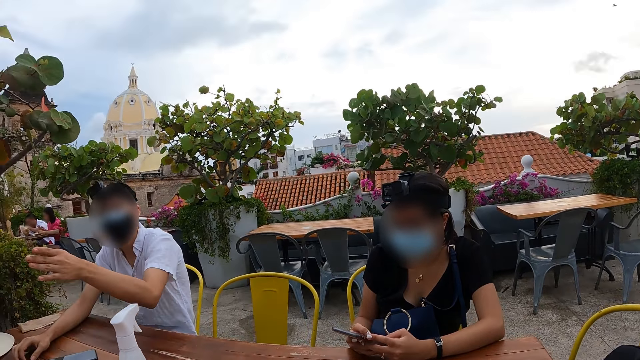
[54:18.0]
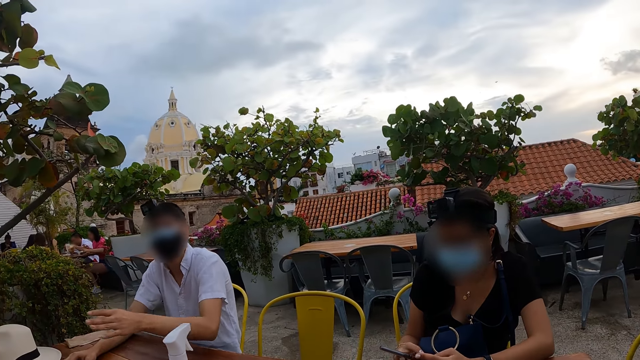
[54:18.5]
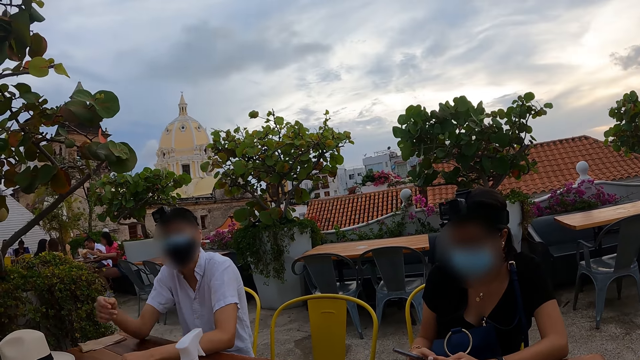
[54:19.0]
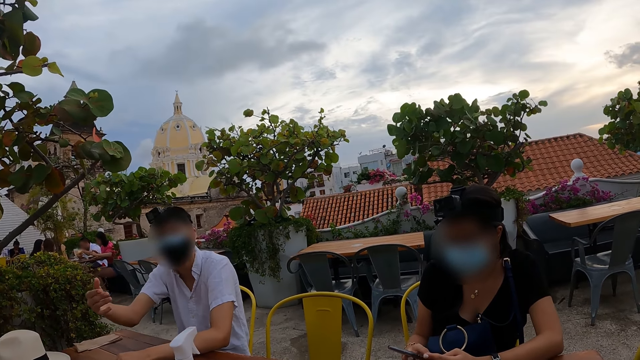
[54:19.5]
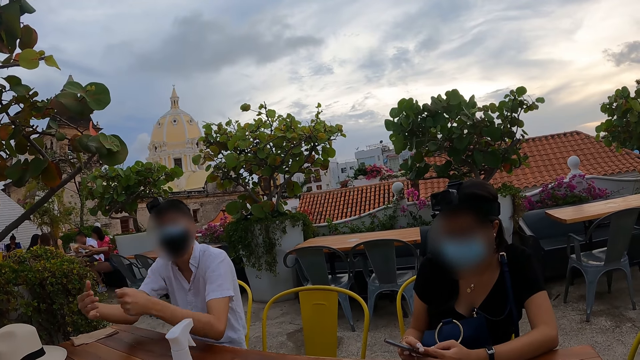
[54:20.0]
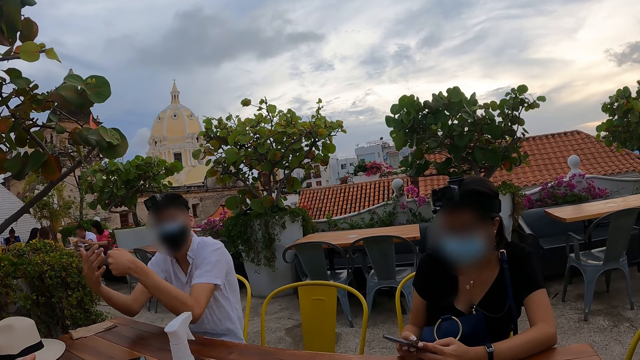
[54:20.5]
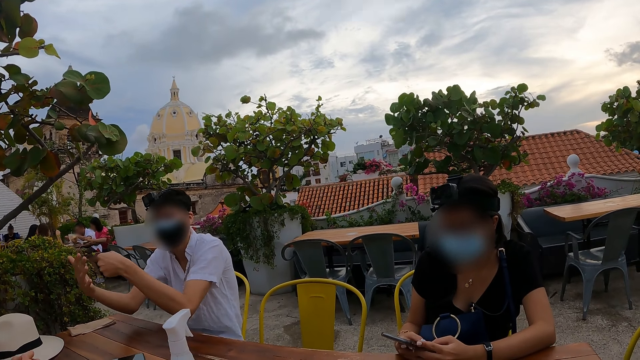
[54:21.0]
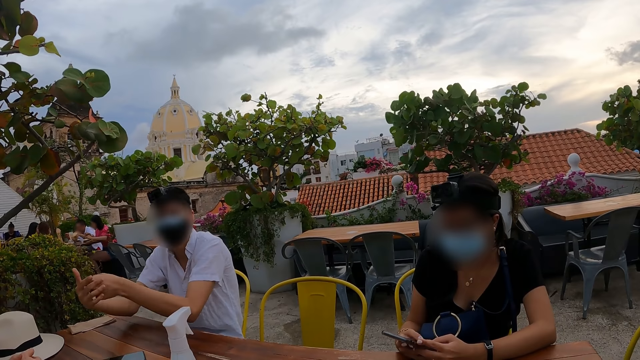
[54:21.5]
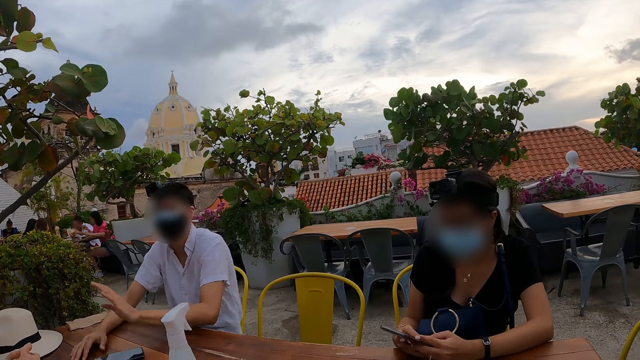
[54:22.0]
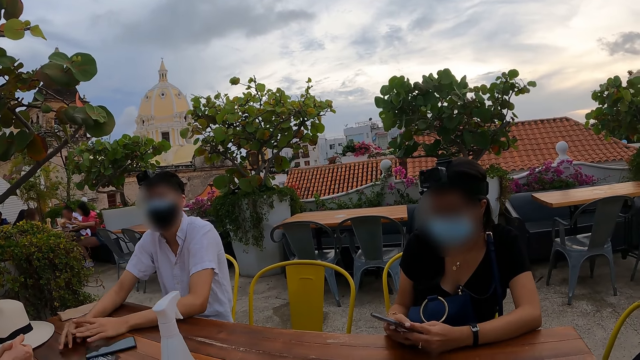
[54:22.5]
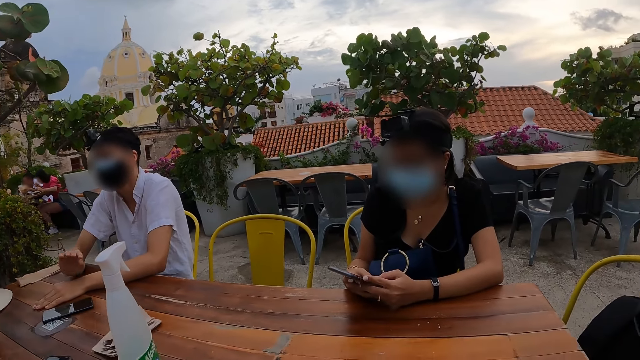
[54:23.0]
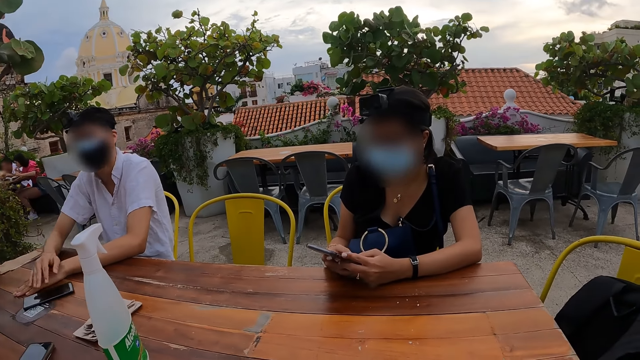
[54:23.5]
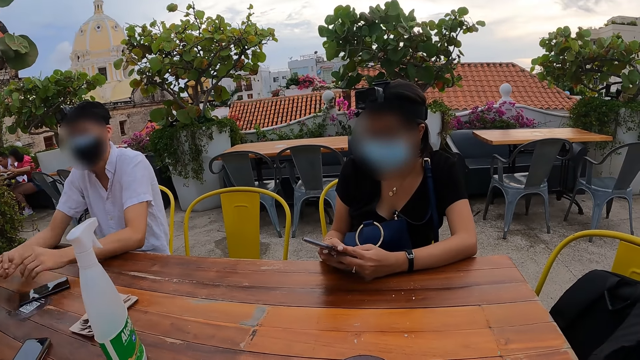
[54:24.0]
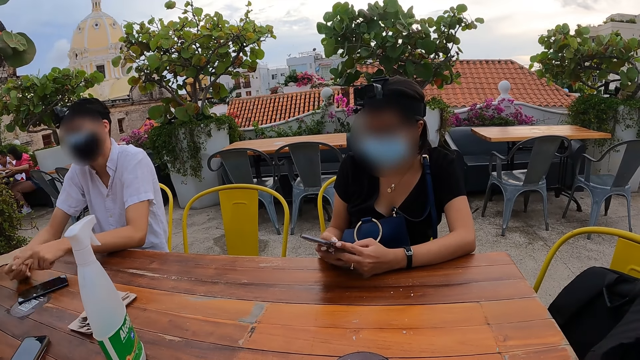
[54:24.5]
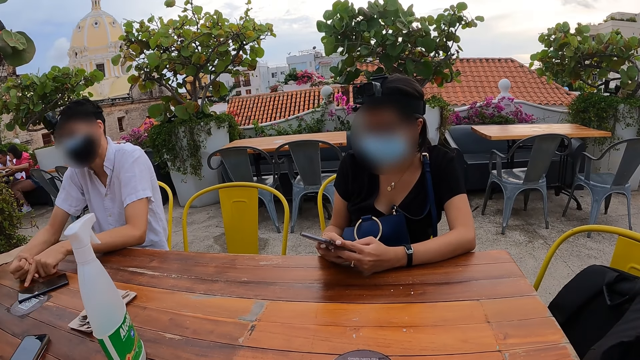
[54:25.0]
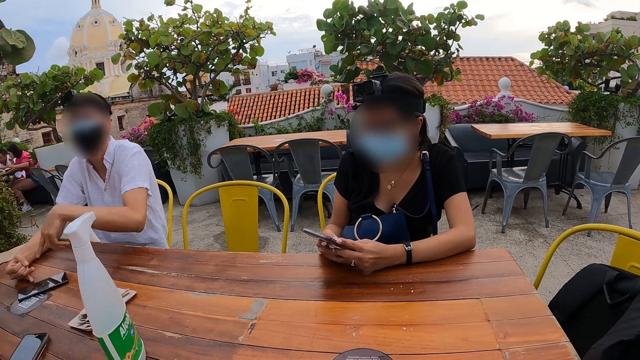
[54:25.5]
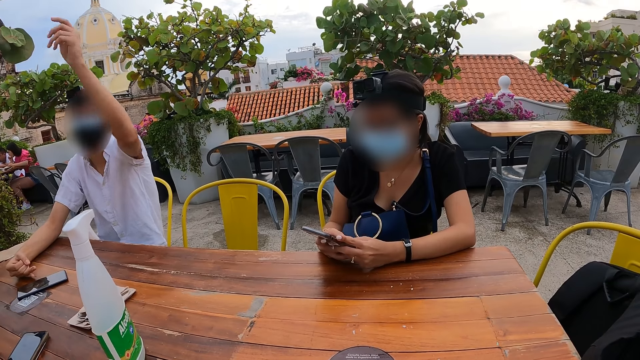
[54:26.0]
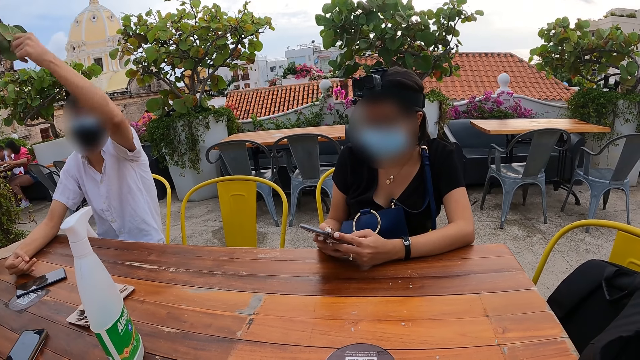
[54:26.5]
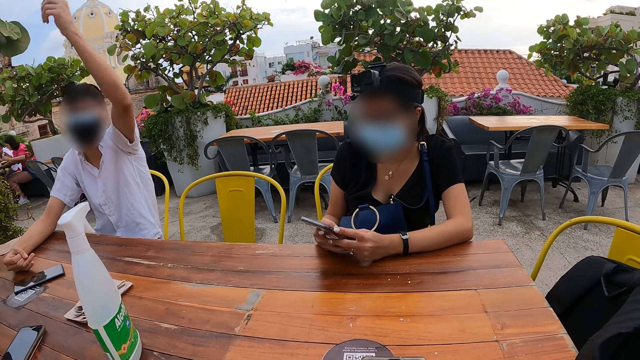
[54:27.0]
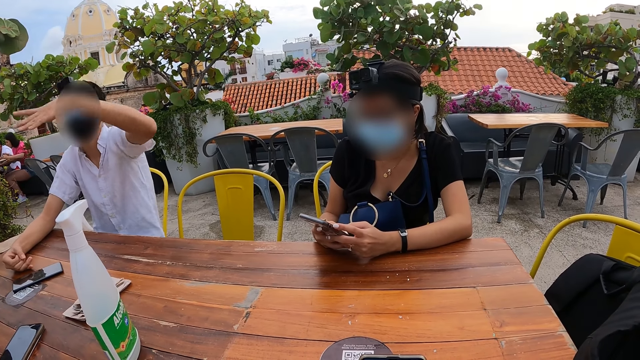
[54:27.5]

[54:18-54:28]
The man gesticulates with his right hand. The man gesticulates with both hands. The man raises his left hand up.

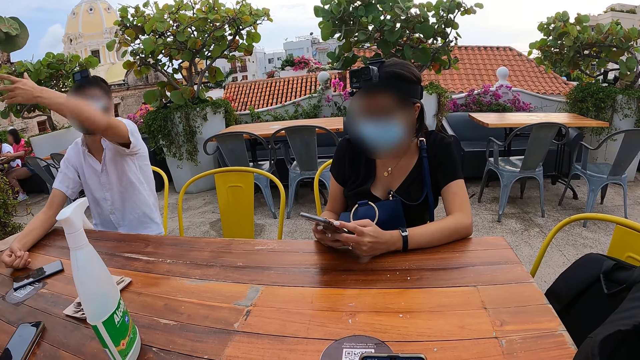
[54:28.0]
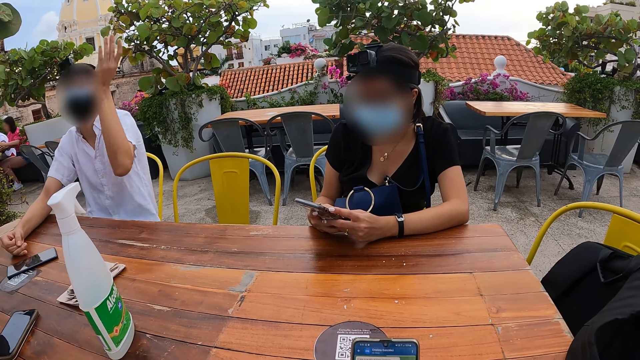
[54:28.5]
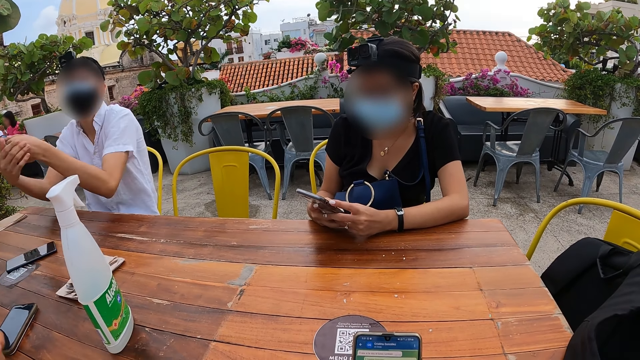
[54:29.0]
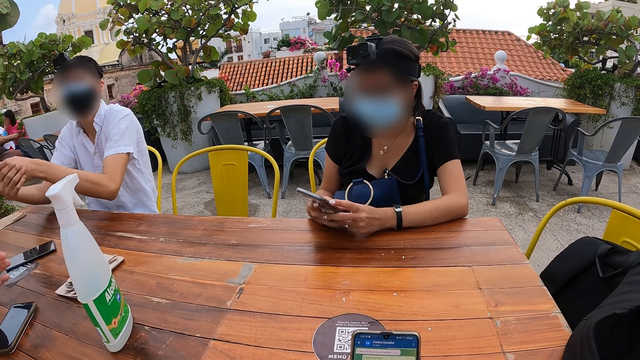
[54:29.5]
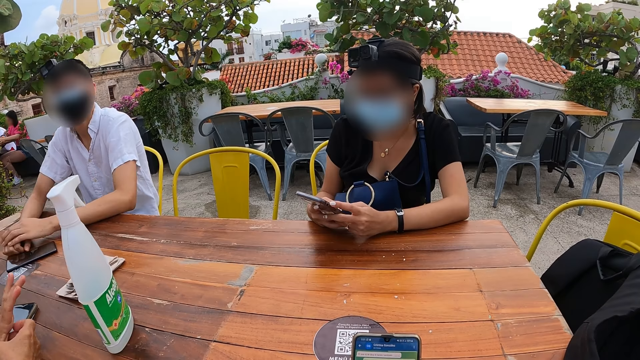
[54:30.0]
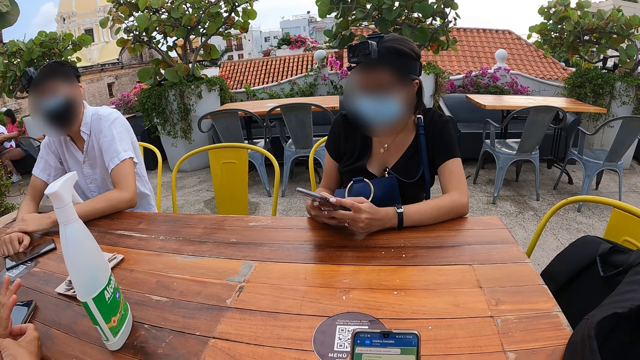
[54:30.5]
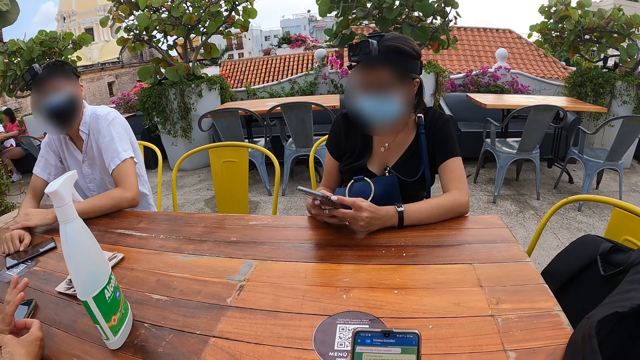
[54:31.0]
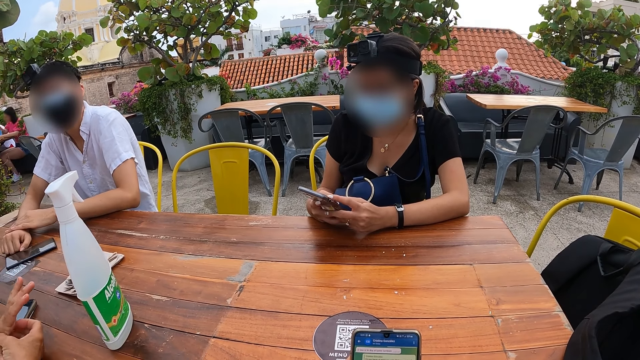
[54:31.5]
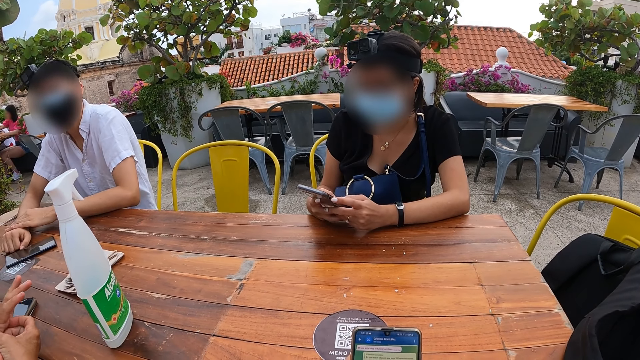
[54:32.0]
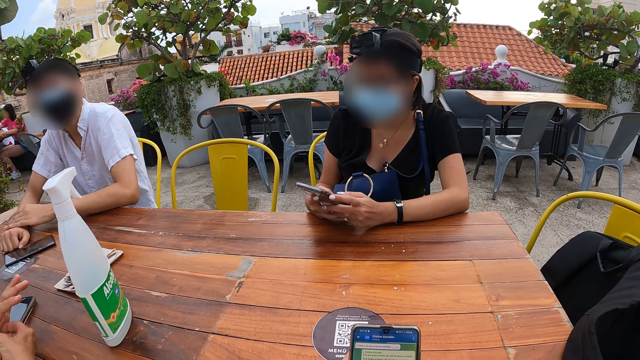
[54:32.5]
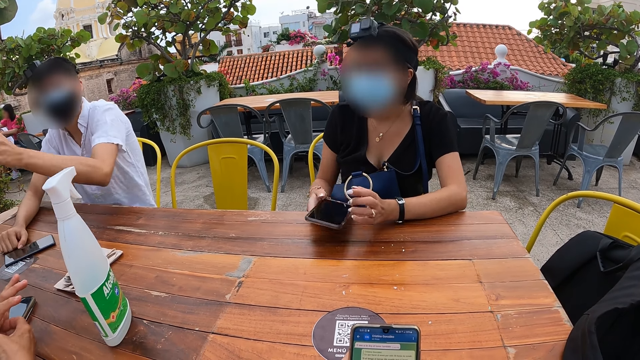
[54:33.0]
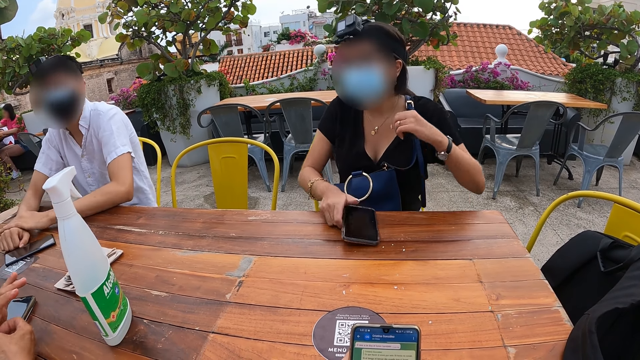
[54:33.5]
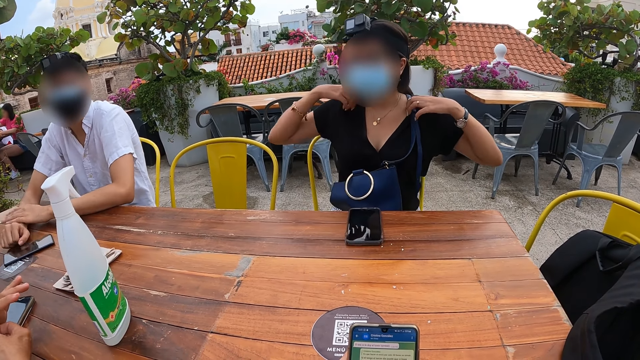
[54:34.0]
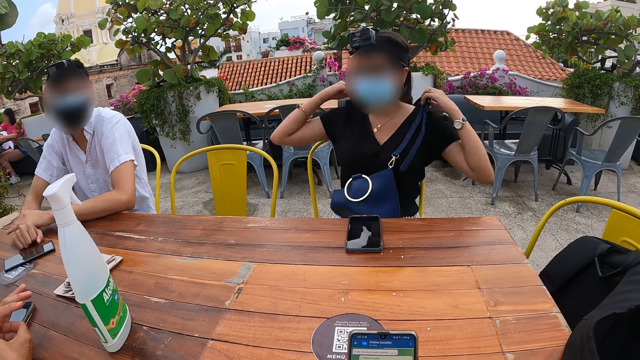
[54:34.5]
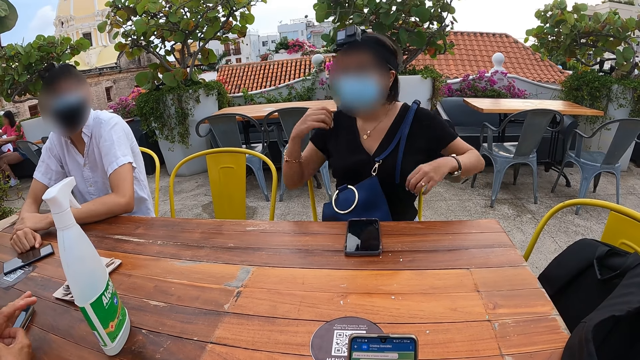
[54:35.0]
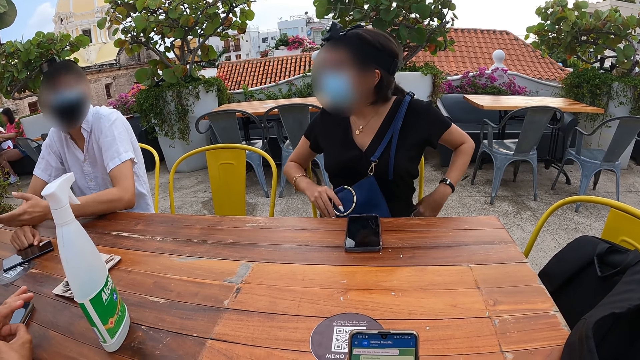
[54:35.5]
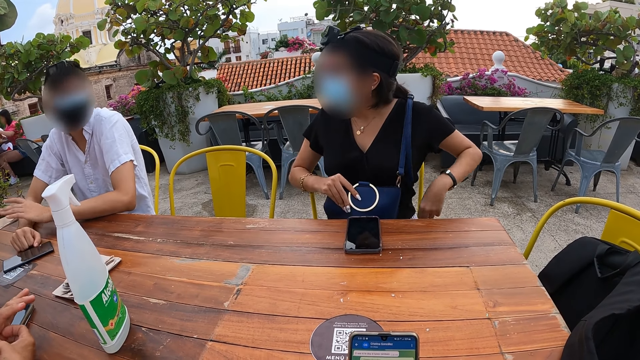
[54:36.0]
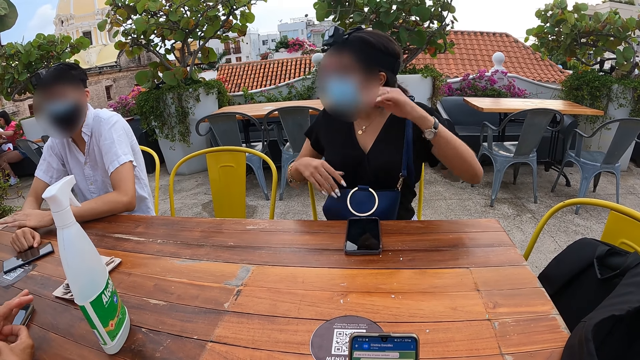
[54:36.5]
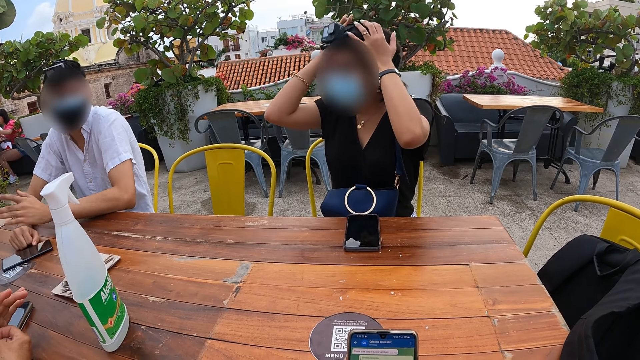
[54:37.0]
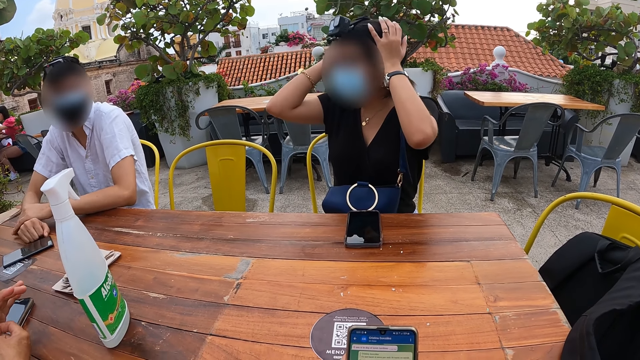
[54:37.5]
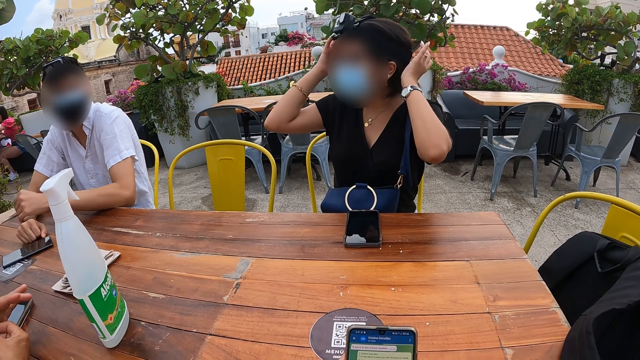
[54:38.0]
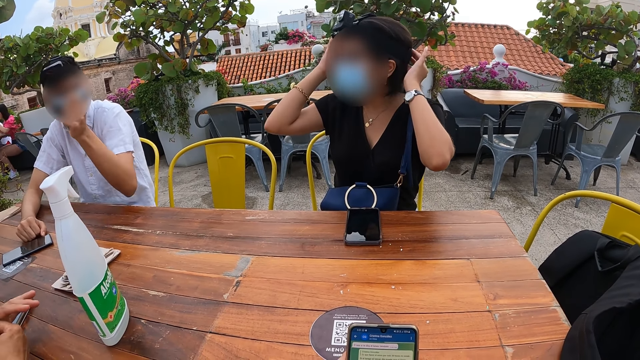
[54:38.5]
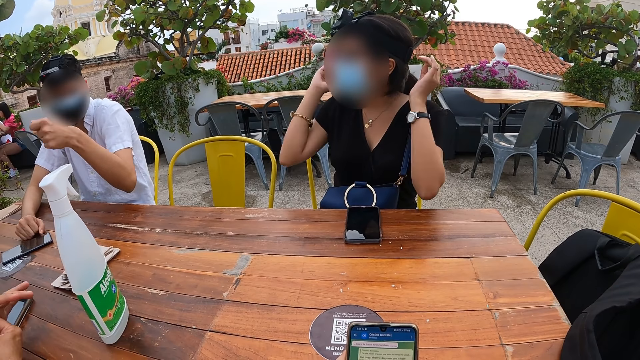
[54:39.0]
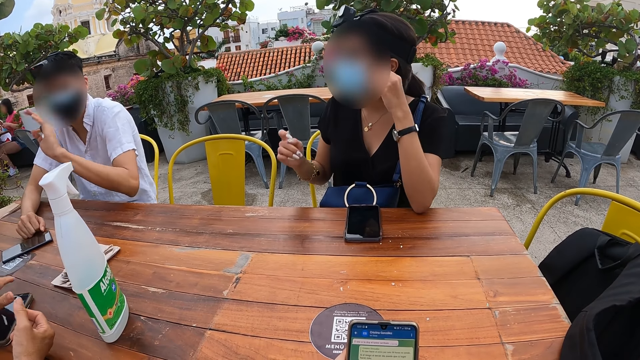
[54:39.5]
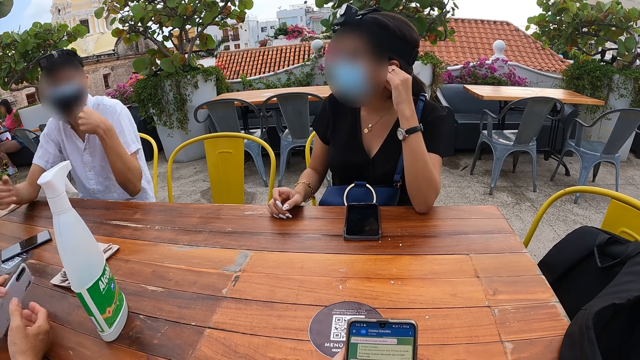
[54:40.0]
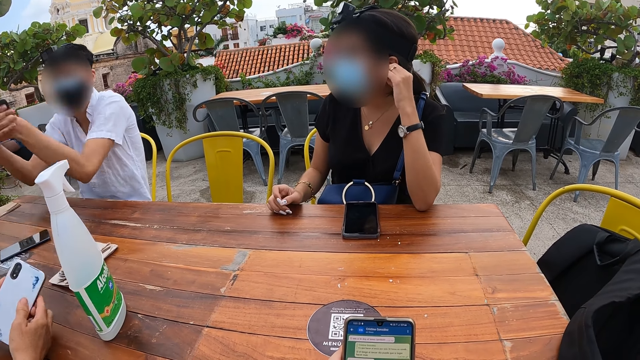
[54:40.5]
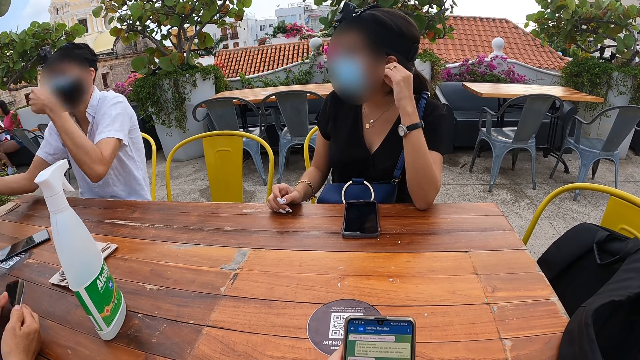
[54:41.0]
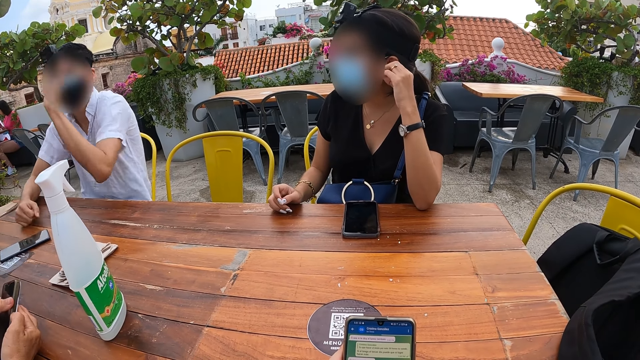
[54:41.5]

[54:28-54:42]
The man gesticulates with both hands. A woman scratches her left palm with her right finger. Another woman drops the phone in her left hand on the table. The other woman adjusts her cloth with both hands, adjusts a bag on her lap with her right hand, and holds her handbag. The other woman adjusts the camera on her head with both hands and holds her hair. The man interacts with the camera wearer and the other woman. The man gesticulates with his left hand. The first woman picks up a phone from the table with her left hand. The other woman holds her ear with her left hand.
